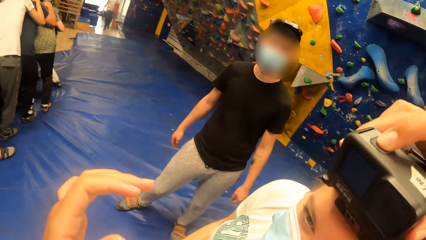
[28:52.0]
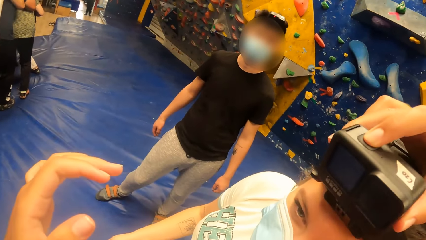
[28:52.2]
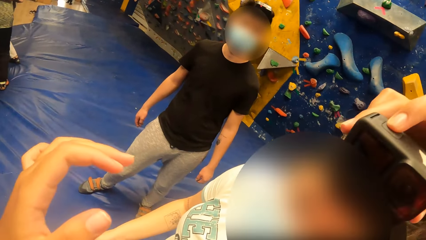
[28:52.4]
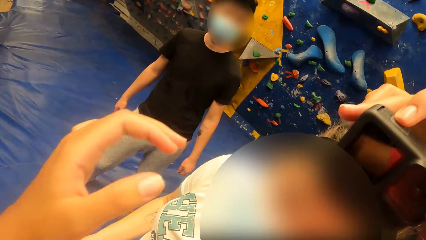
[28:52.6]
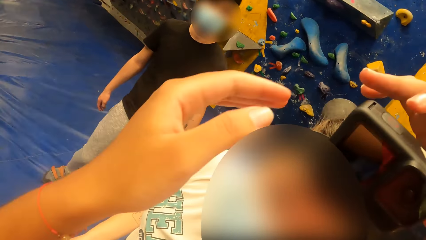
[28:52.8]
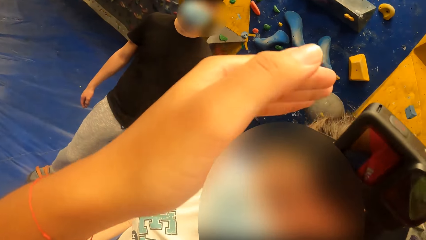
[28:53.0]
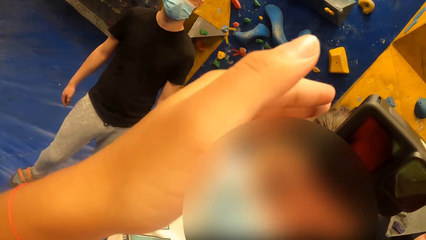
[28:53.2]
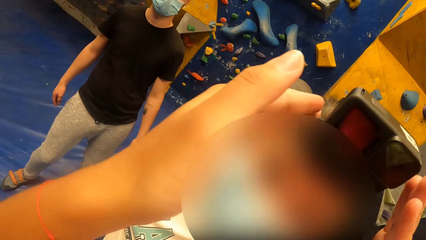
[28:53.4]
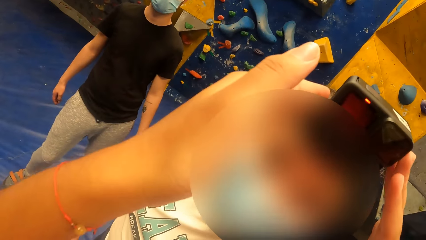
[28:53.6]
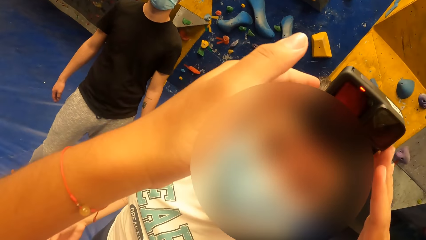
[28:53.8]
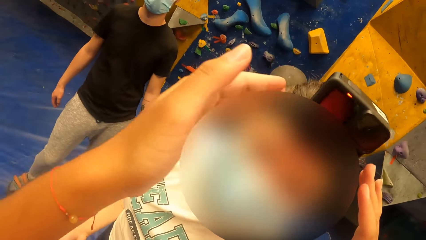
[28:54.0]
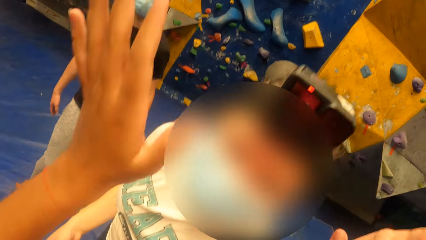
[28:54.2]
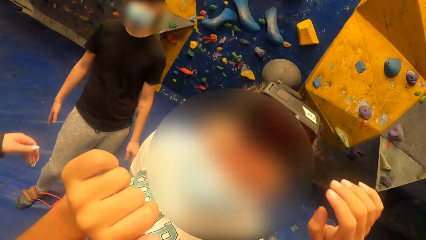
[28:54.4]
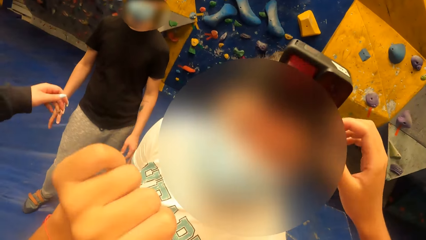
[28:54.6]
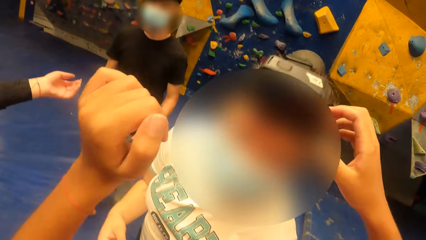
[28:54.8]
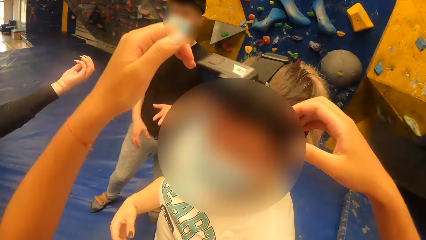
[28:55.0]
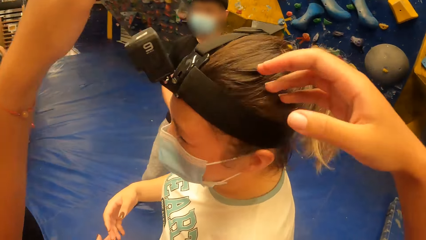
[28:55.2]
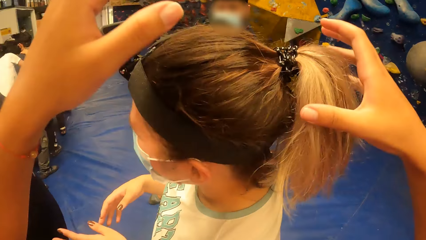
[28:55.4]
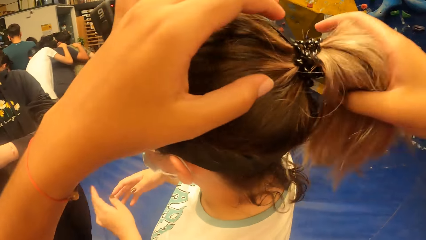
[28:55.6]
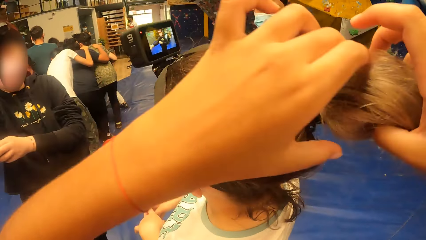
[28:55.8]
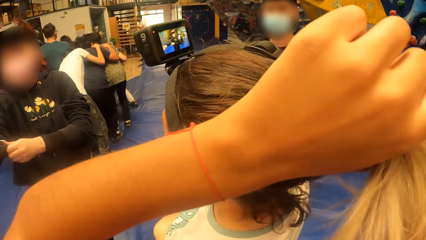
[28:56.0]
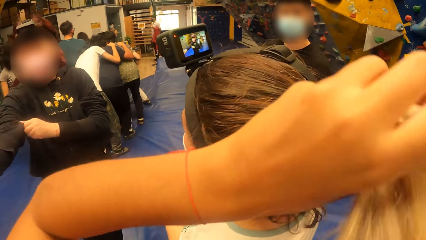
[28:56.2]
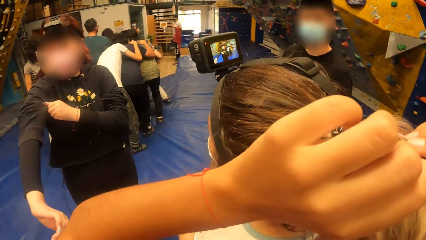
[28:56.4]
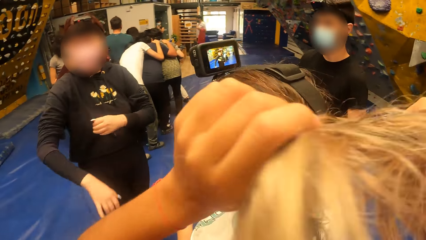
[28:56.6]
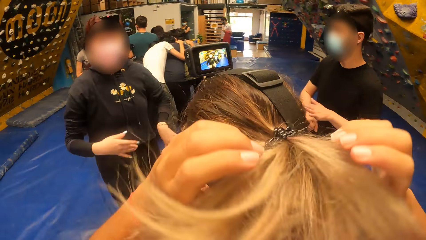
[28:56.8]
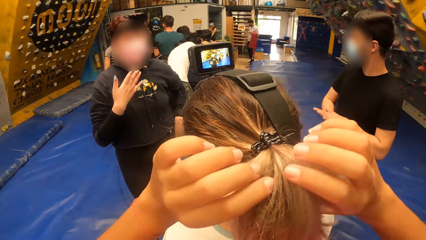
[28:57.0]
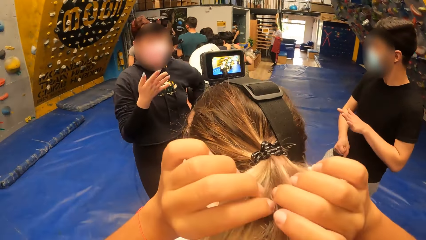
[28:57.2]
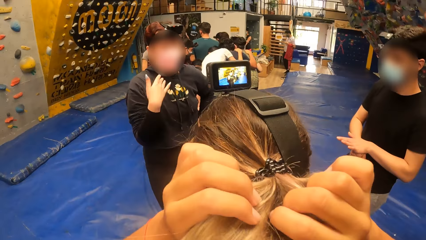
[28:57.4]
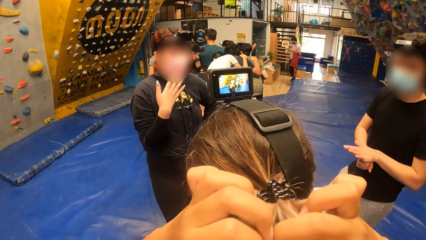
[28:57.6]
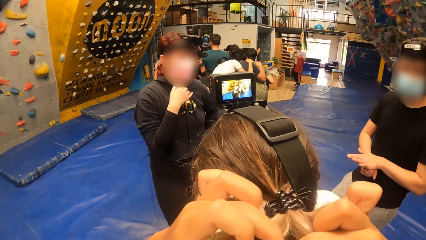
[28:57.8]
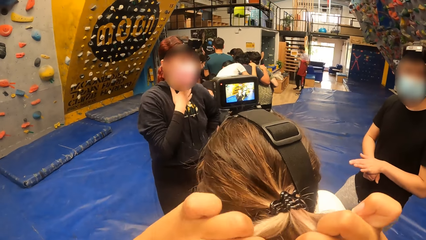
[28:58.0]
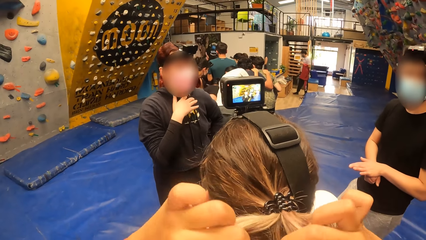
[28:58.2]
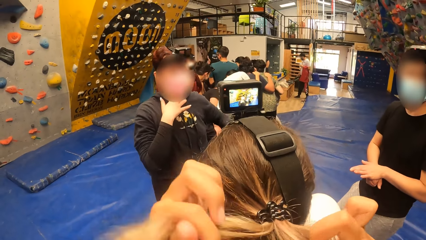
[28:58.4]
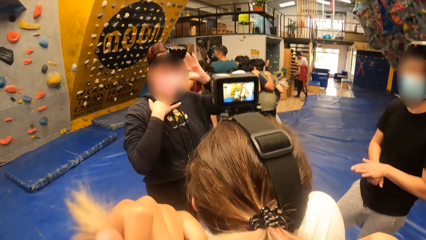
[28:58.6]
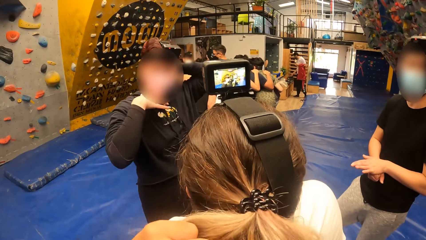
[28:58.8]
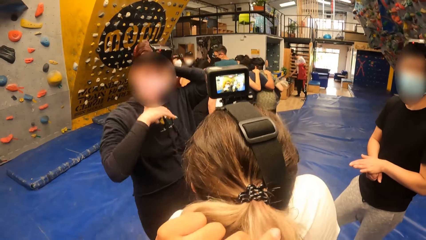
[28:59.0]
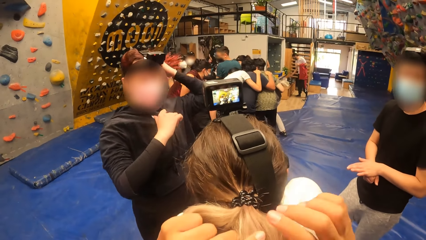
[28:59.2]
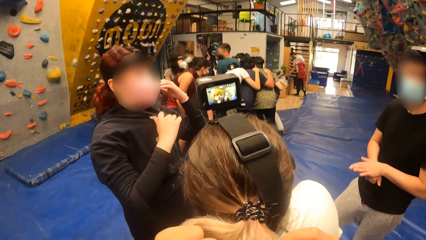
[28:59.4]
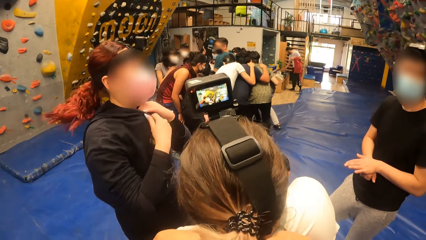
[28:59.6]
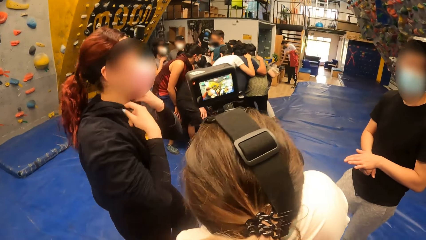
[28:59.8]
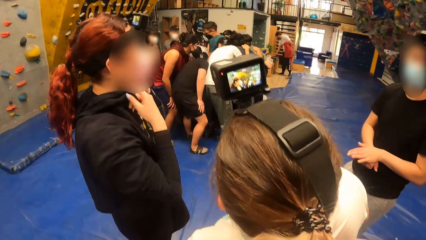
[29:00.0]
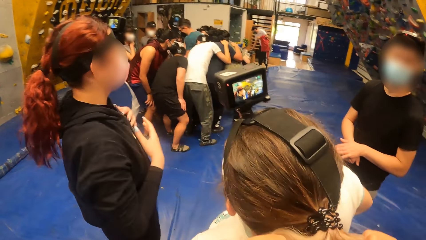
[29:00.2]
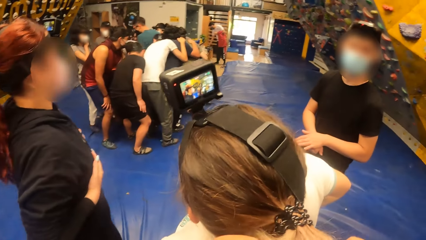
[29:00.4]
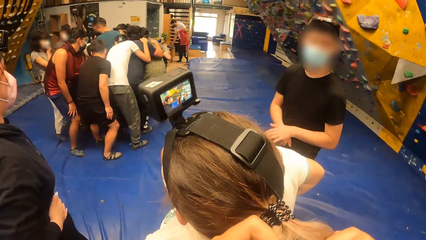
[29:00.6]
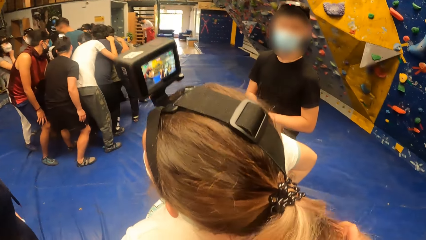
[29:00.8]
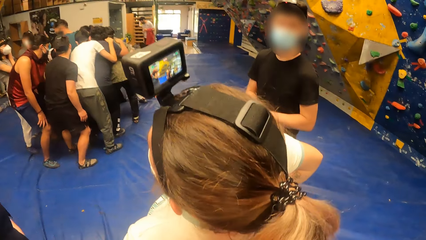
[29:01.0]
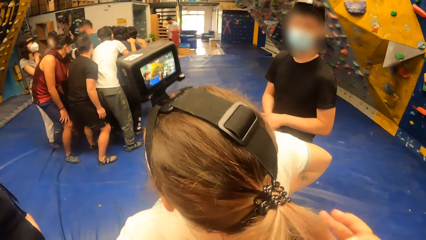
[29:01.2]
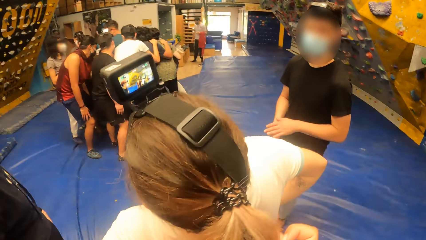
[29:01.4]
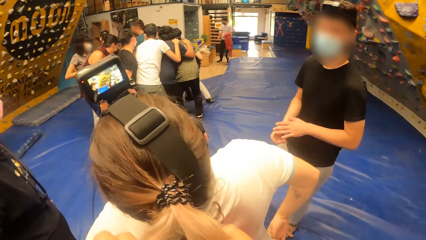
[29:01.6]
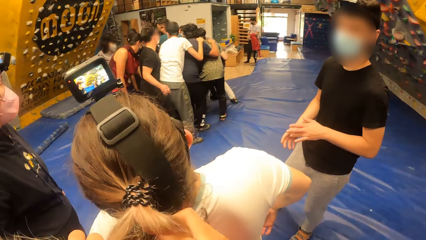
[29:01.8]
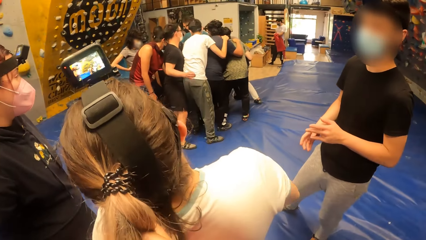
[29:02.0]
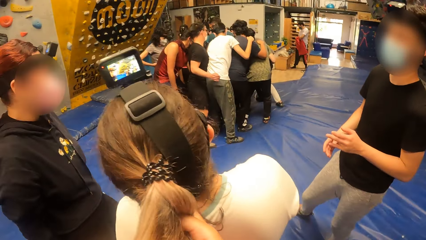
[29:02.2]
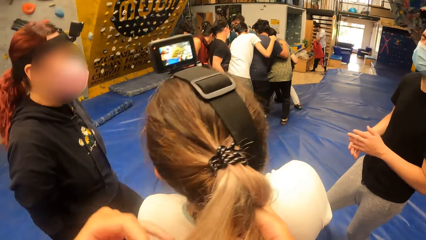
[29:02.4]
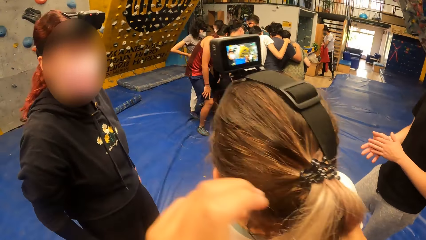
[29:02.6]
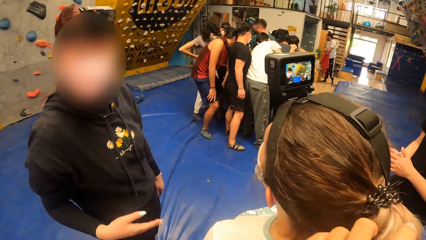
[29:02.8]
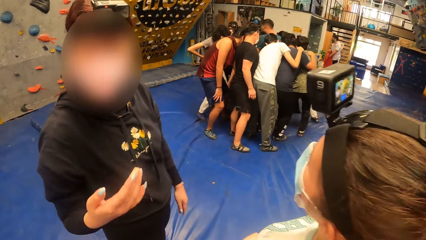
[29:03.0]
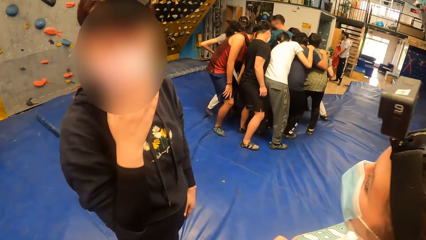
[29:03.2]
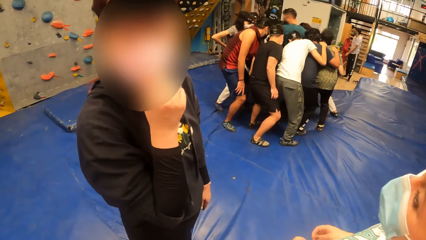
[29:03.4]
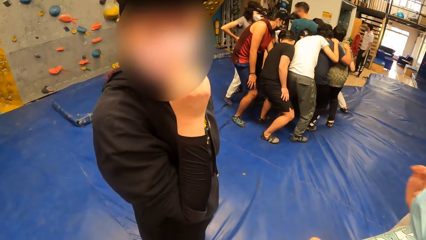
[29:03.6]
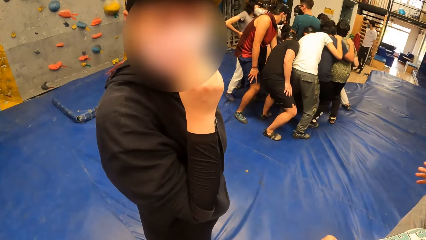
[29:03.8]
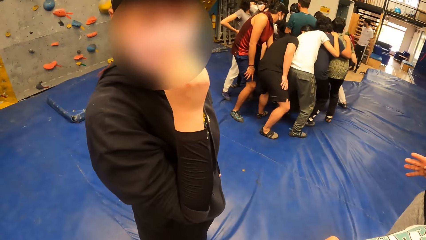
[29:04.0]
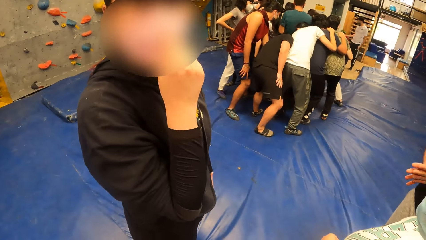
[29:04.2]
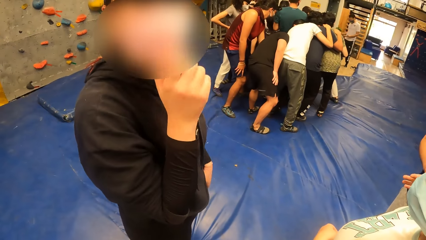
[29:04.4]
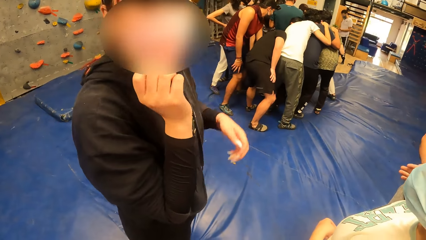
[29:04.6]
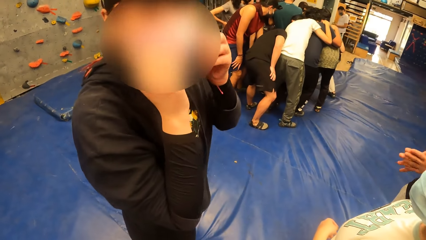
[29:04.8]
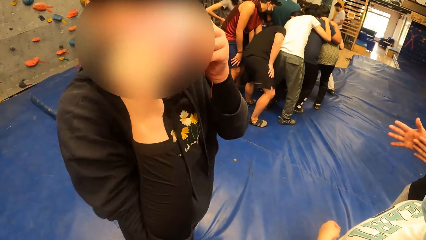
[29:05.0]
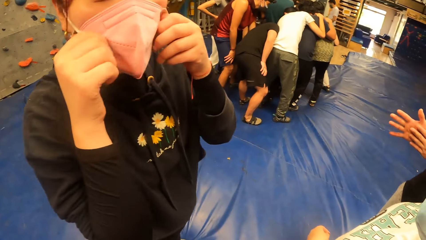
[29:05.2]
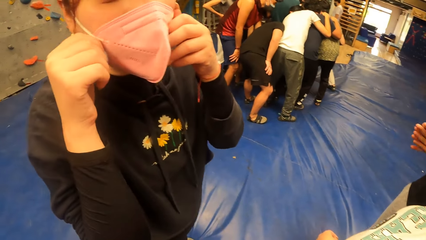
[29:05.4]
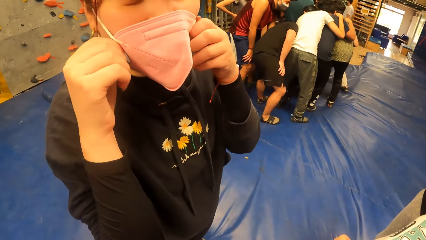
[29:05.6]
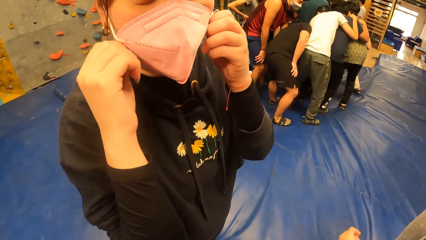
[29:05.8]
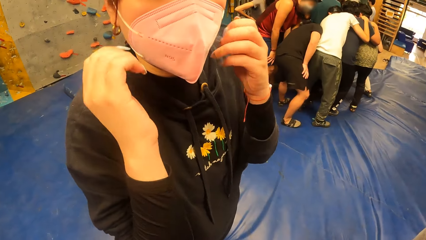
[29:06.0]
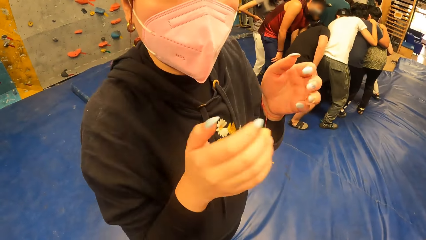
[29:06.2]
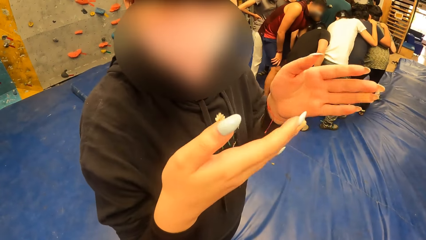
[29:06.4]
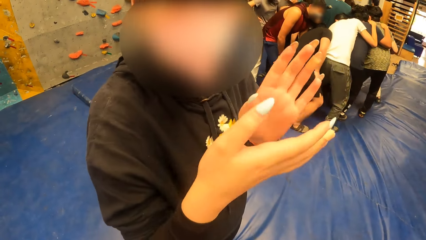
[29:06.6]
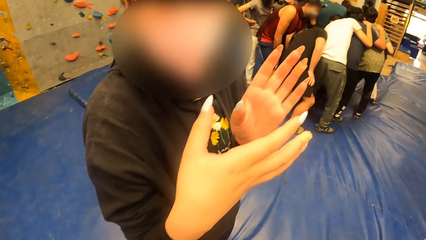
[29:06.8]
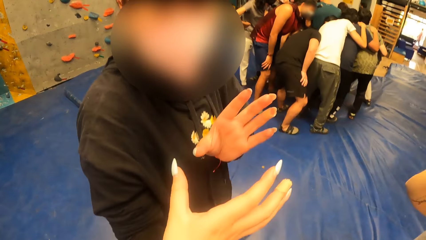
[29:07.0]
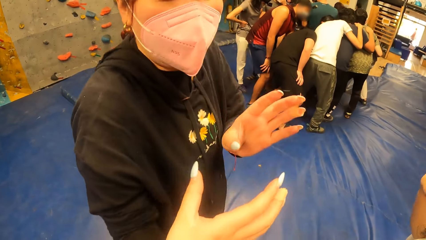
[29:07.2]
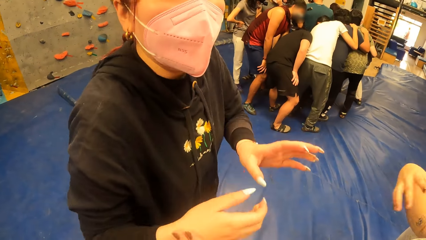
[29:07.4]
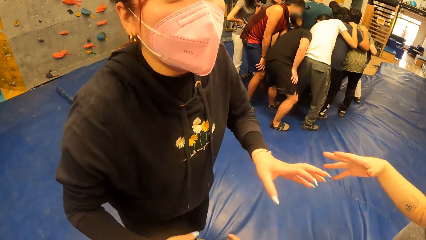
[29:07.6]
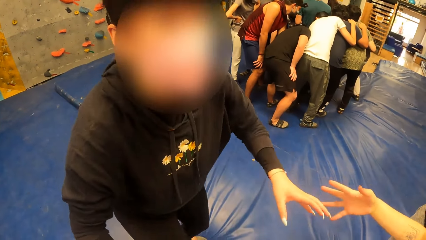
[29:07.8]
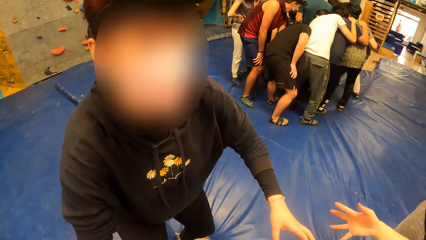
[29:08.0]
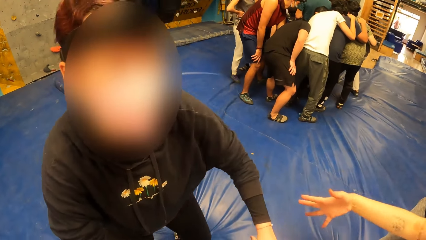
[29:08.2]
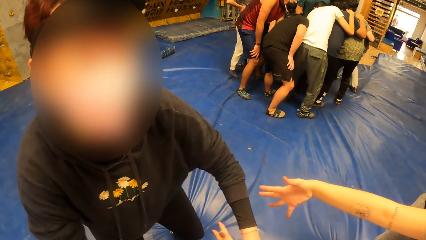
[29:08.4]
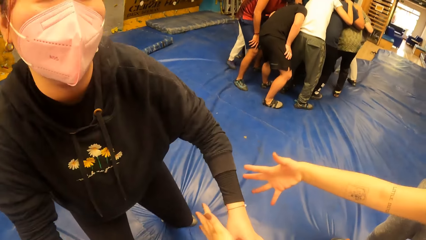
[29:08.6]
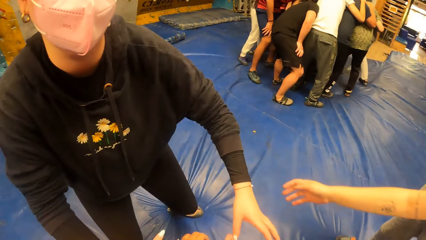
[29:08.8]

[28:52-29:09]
The camera wearer clicks the camera on the head of a woman with her right hand. She moves her hand. She adjusts the camera on the head of the woman with both hands. She moves her hands. She adjusts the hair of the woman. She plaits the hair of the woman with both hands. She looks around. Another woman adjusts her facemask. The other woman moves her hands and speaks to the camera wearer.
